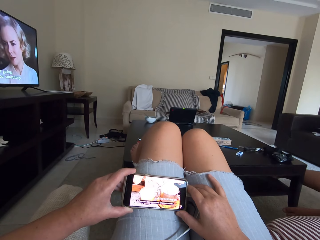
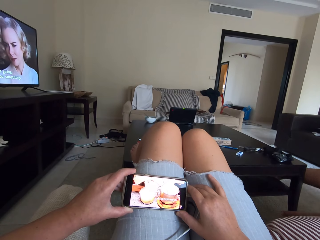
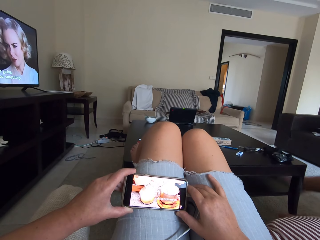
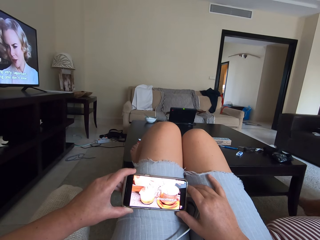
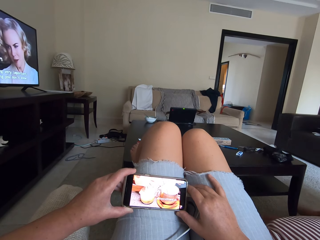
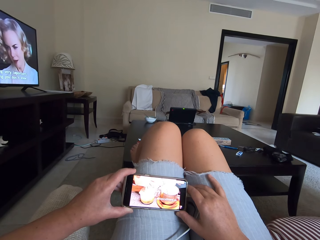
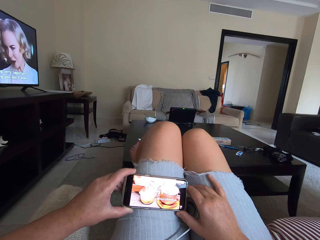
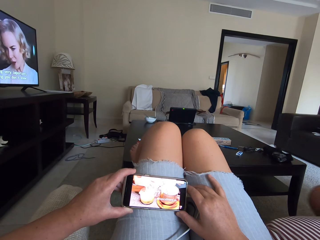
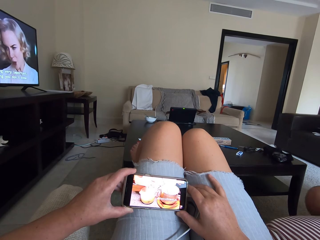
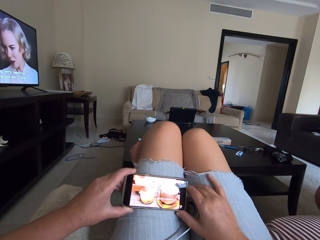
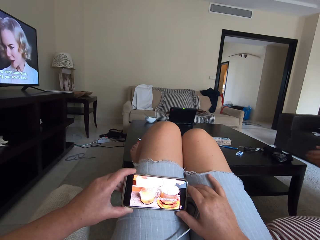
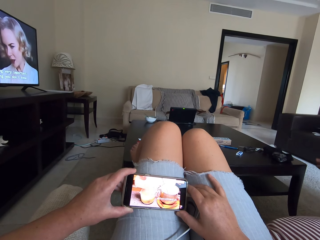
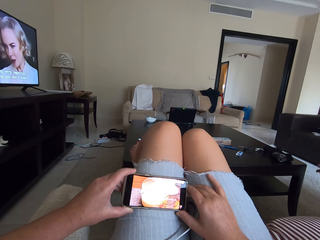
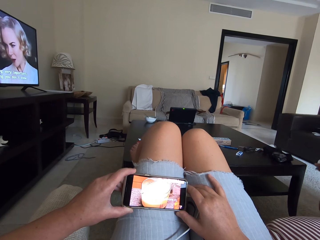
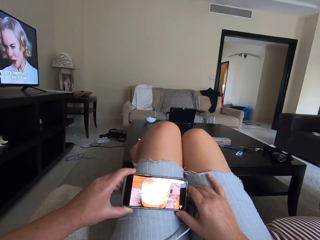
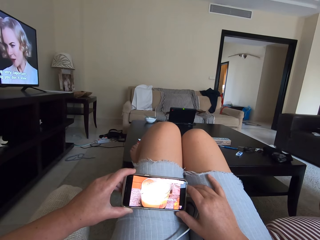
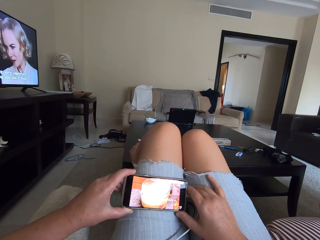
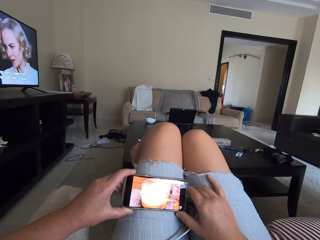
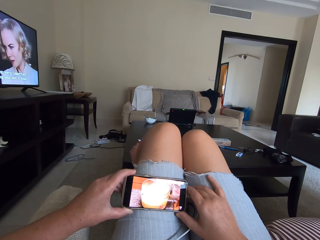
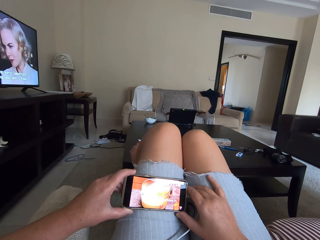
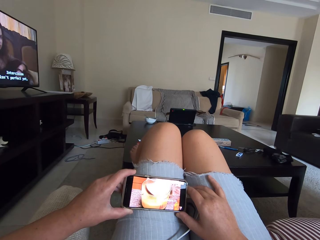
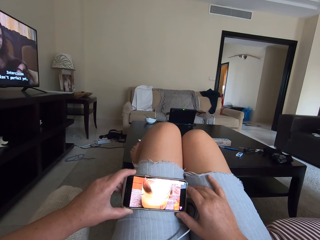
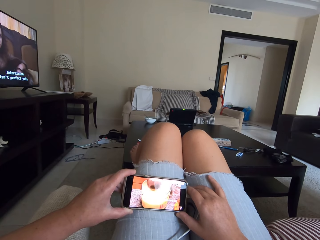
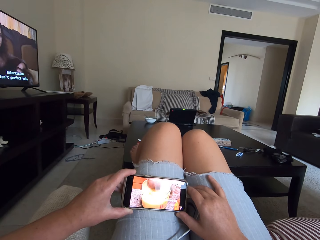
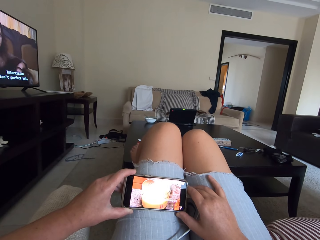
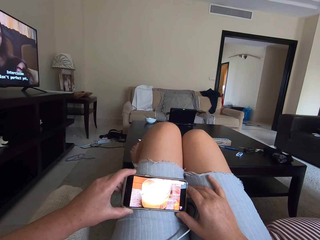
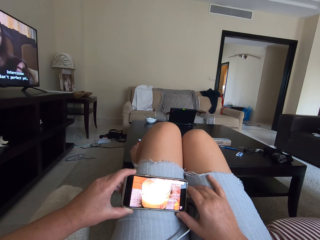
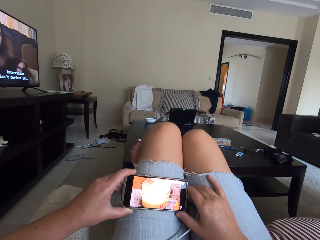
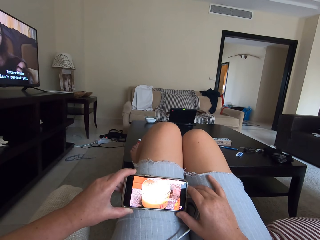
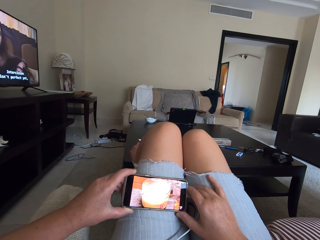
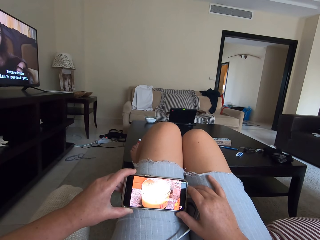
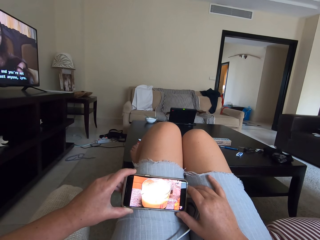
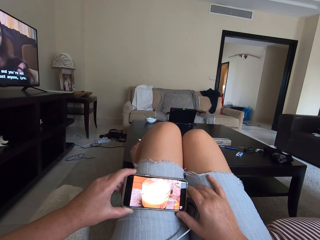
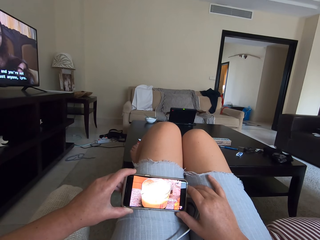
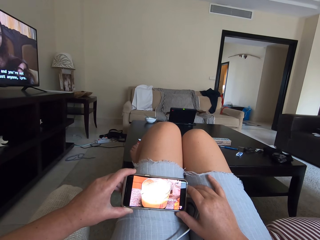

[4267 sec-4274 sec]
A person straightens the legs.

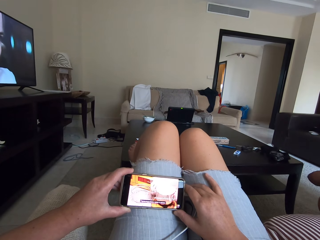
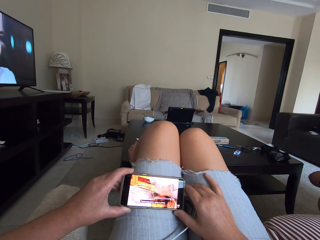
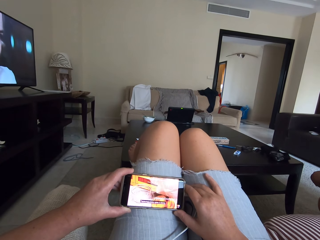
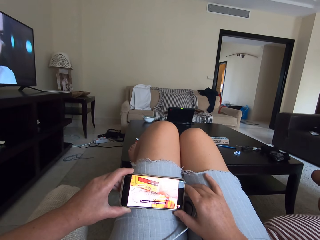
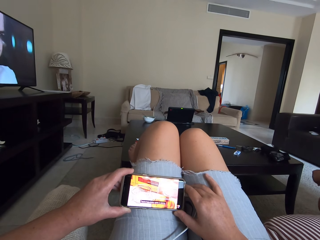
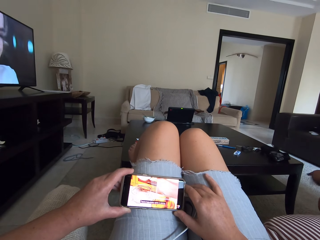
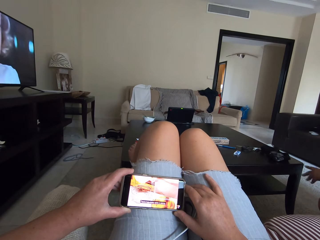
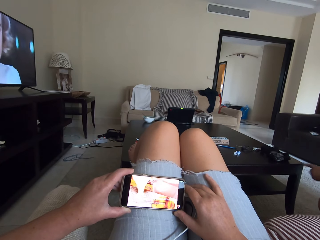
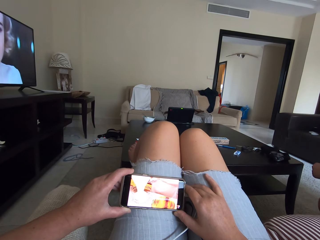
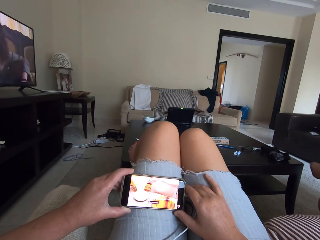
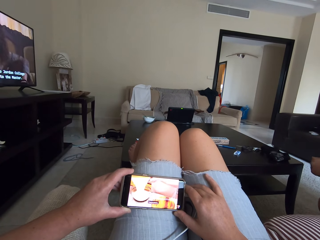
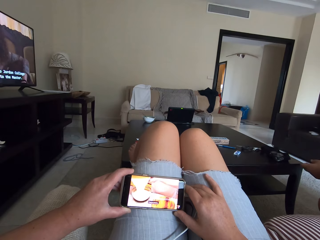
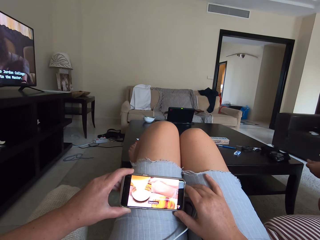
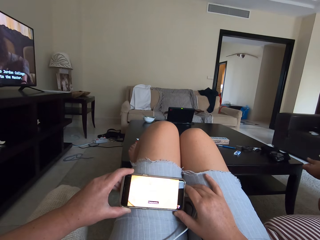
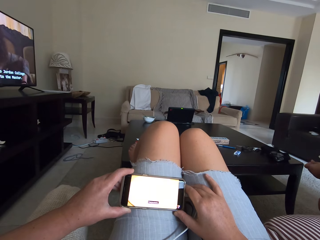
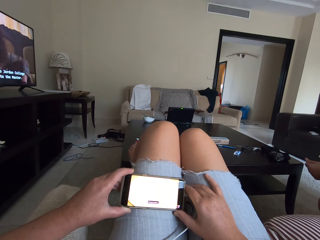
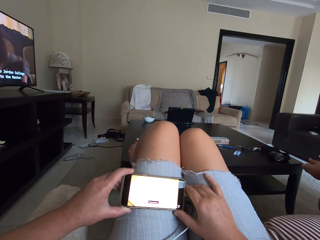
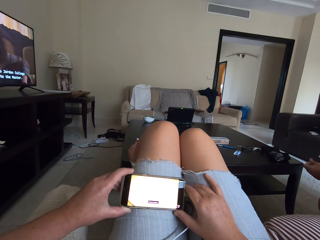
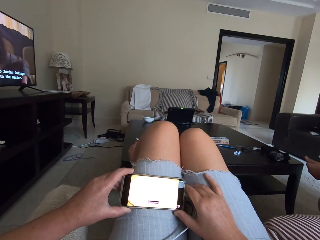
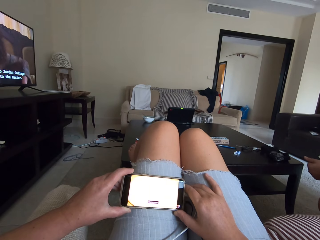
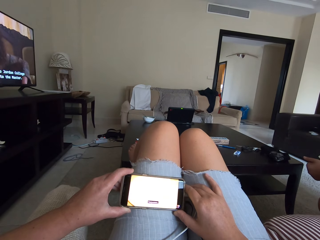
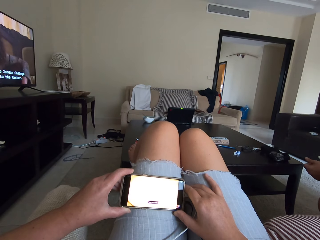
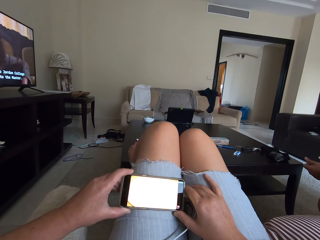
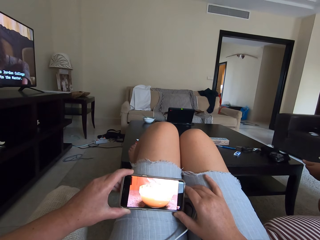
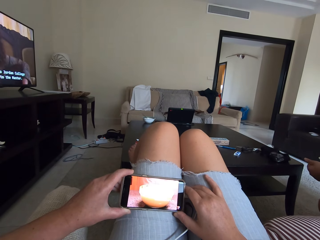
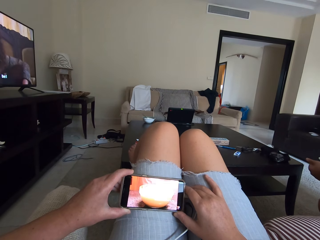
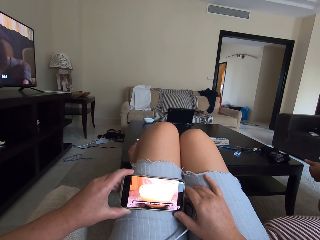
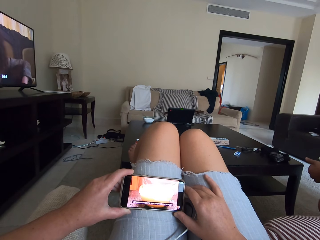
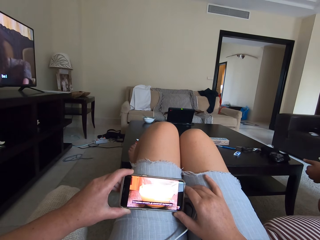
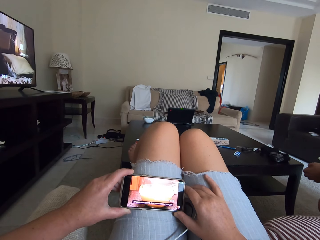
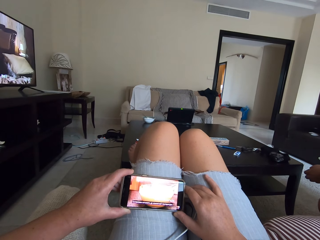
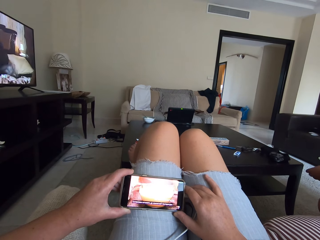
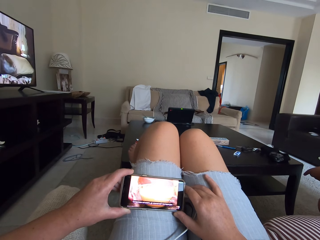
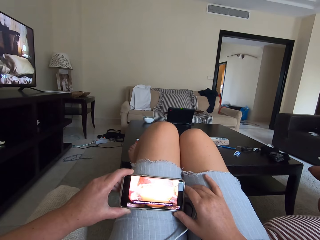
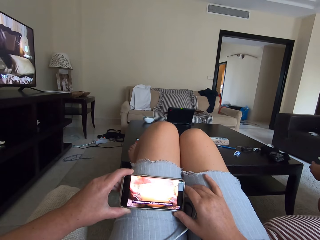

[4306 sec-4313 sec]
A person taps fingers.

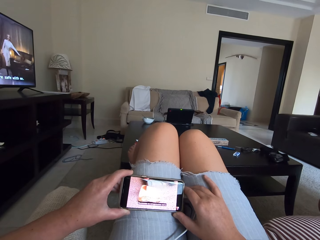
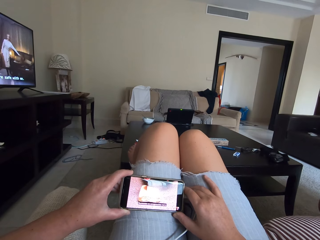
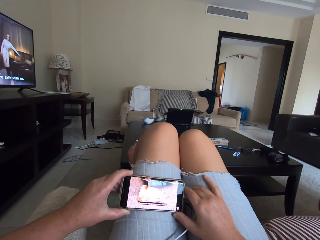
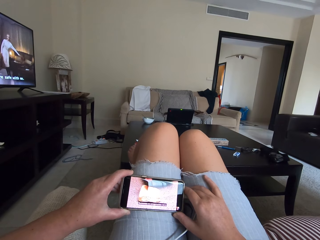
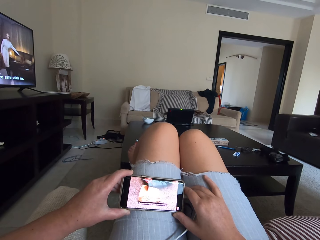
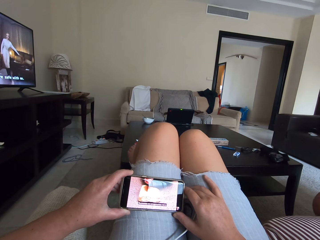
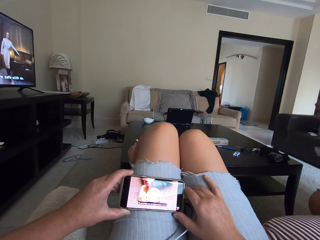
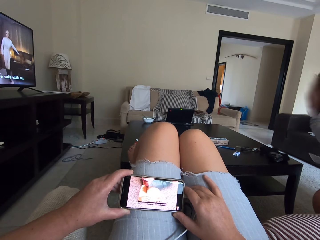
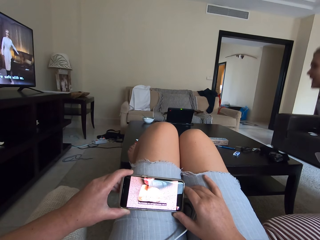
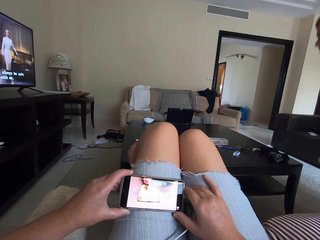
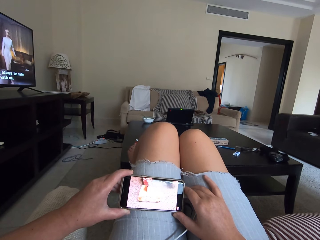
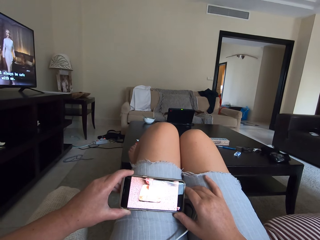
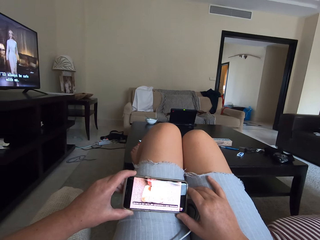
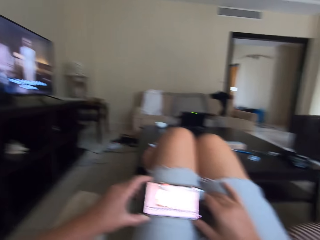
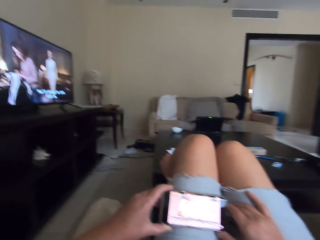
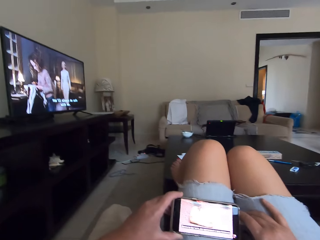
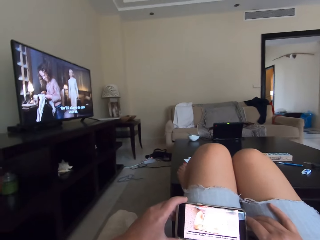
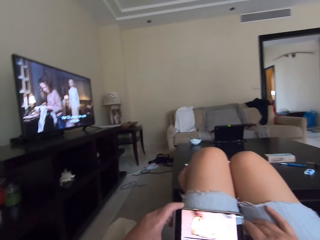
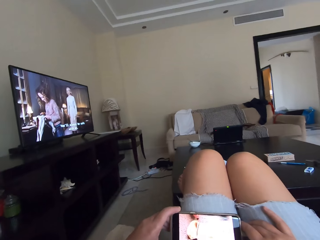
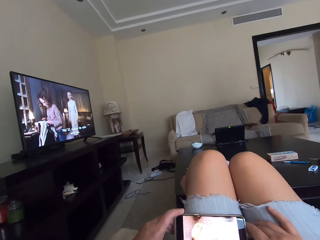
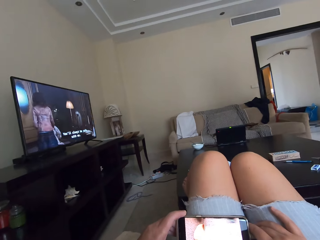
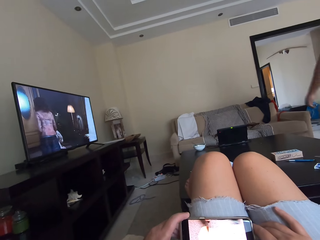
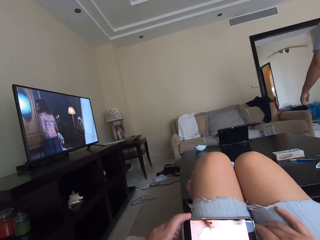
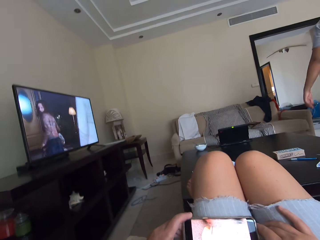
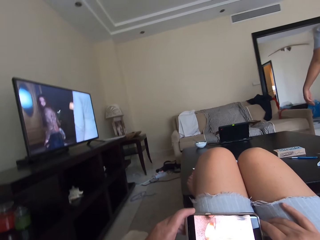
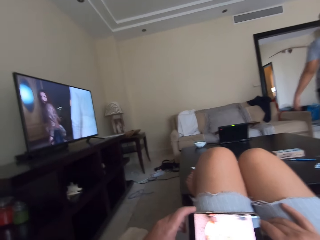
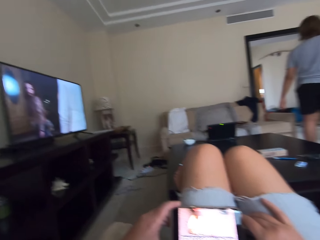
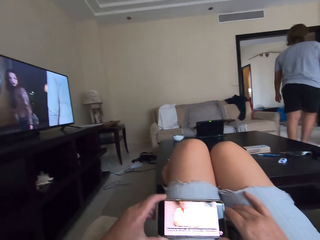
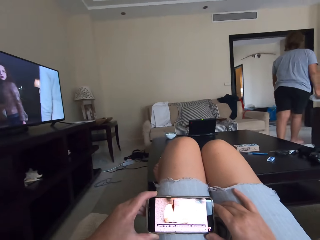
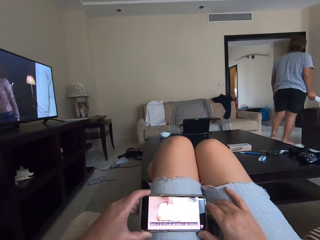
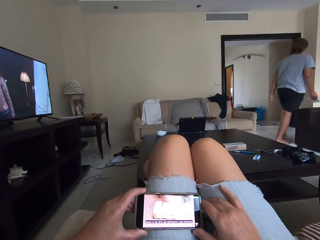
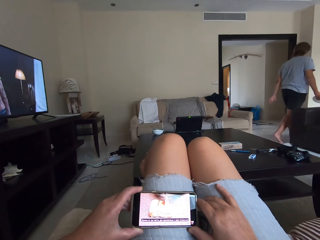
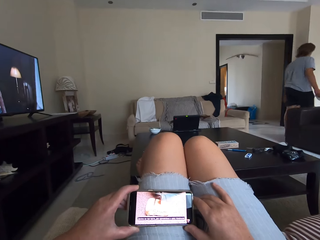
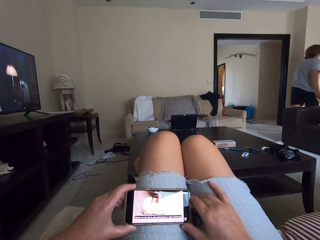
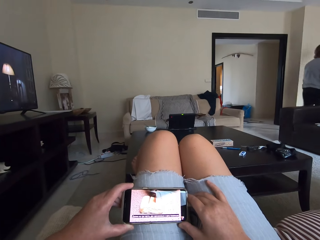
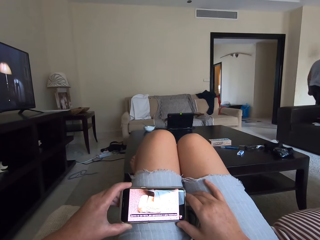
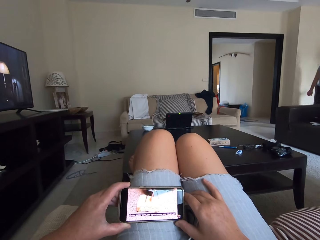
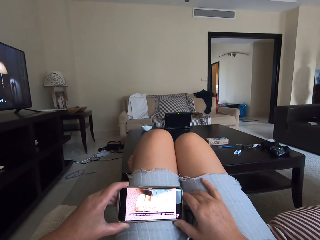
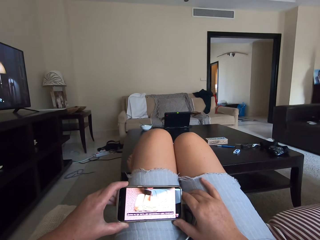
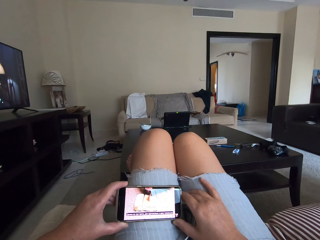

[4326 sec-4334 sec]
A person talks and walks in a room. A man walks out of the living room. The camera wearer watches a video on the cellphone.
